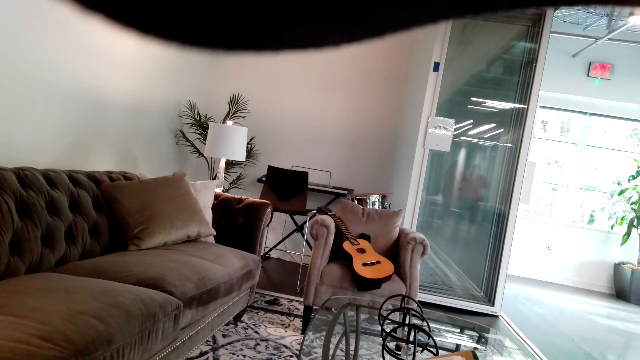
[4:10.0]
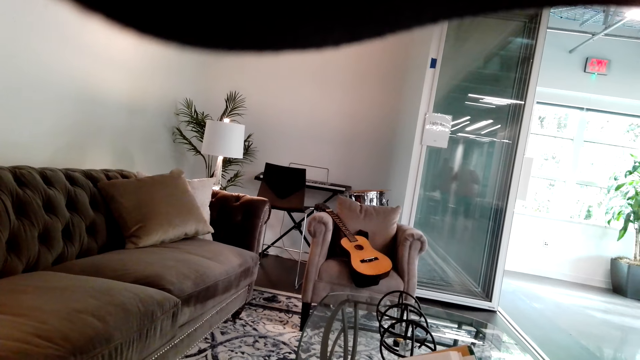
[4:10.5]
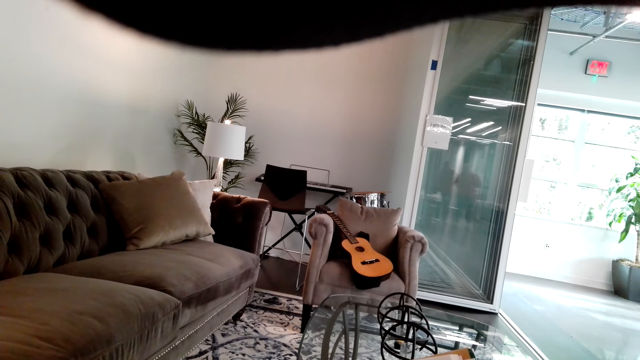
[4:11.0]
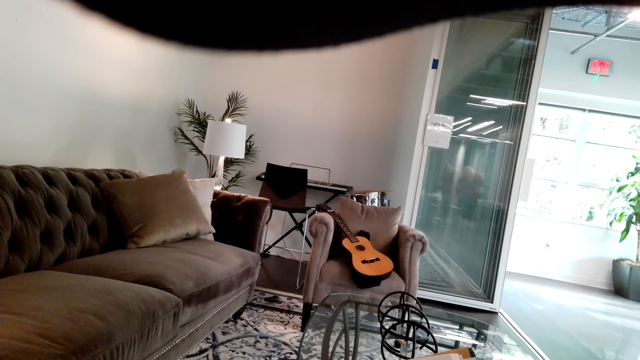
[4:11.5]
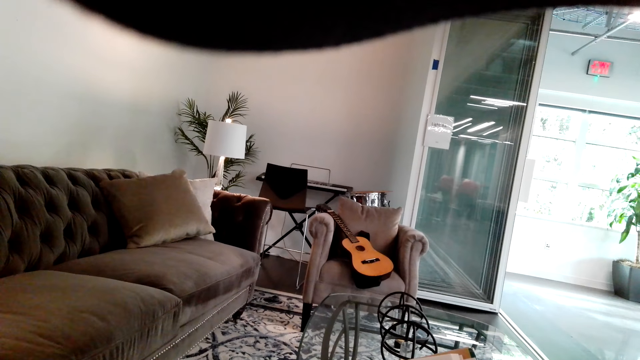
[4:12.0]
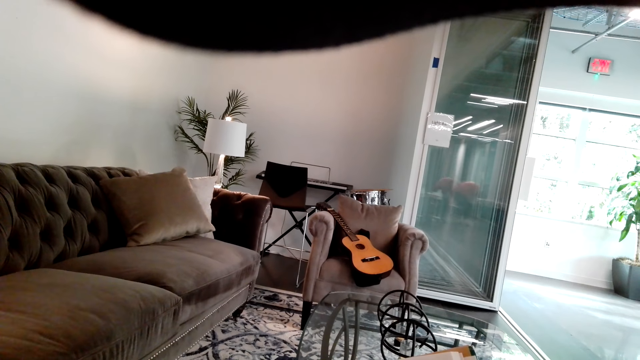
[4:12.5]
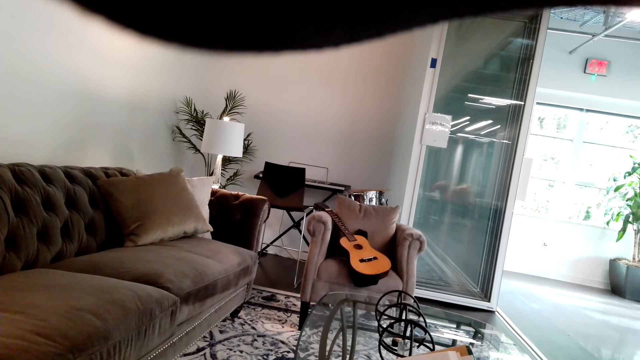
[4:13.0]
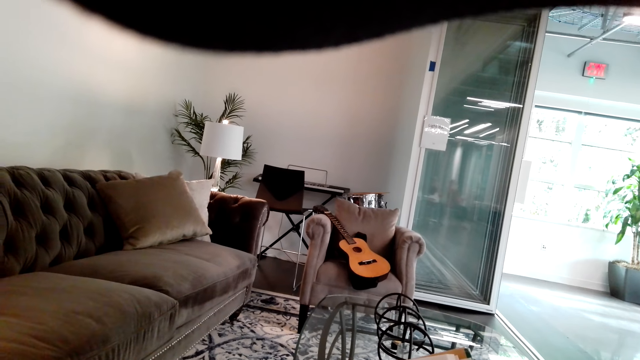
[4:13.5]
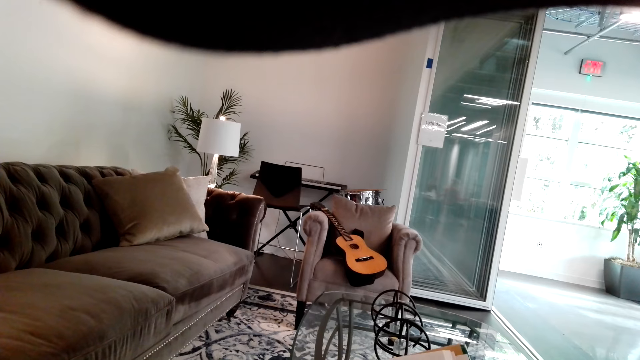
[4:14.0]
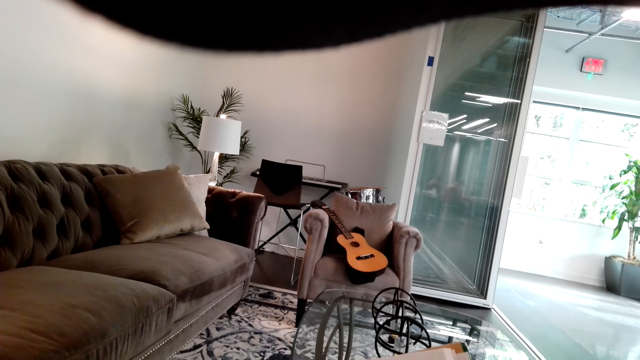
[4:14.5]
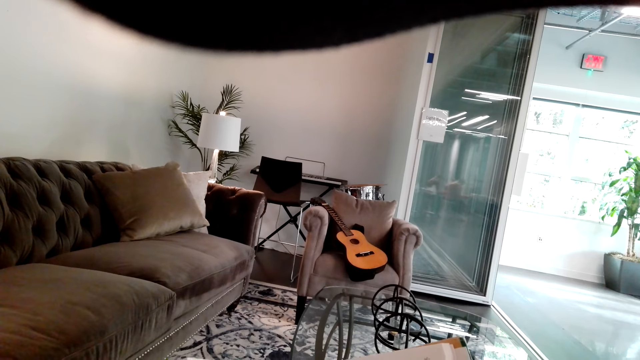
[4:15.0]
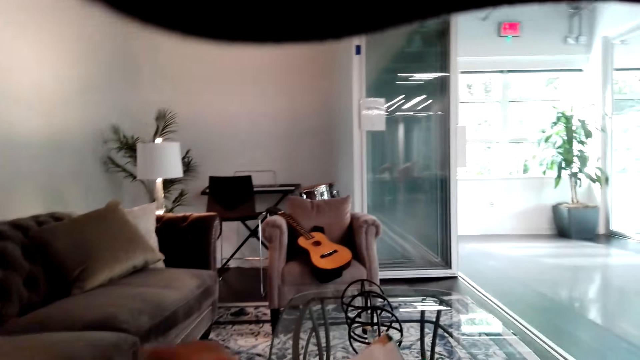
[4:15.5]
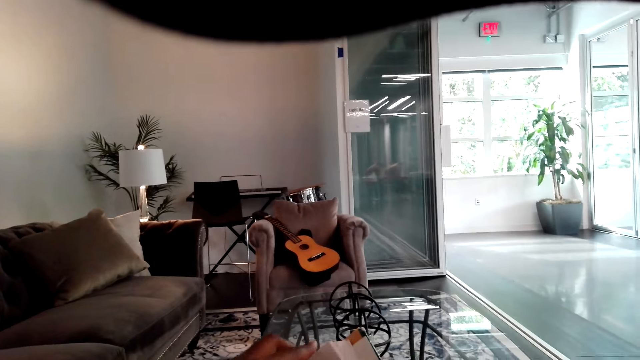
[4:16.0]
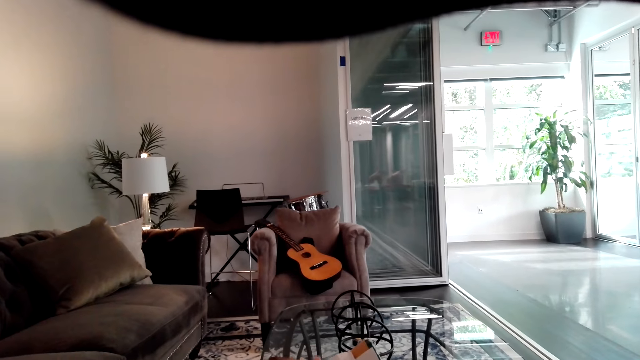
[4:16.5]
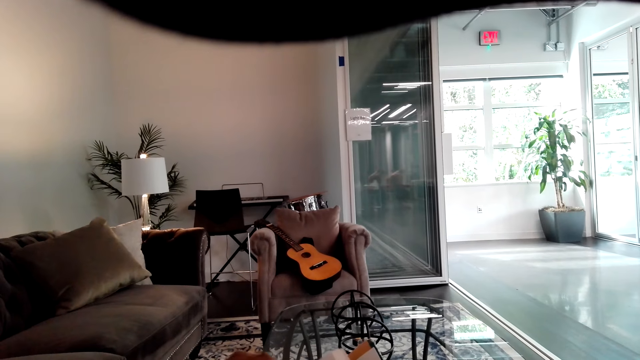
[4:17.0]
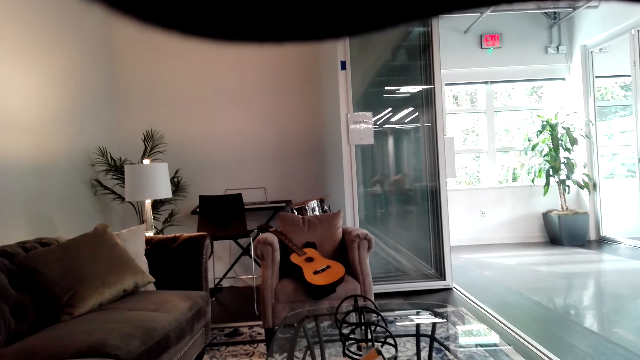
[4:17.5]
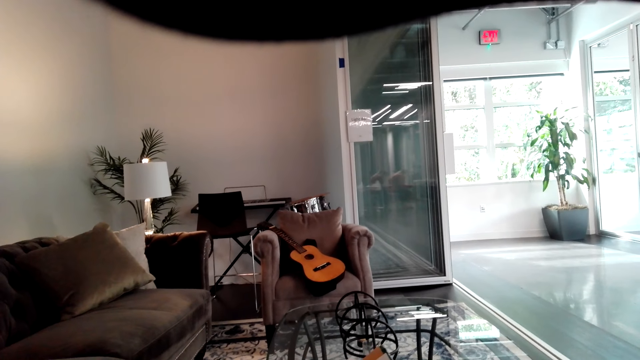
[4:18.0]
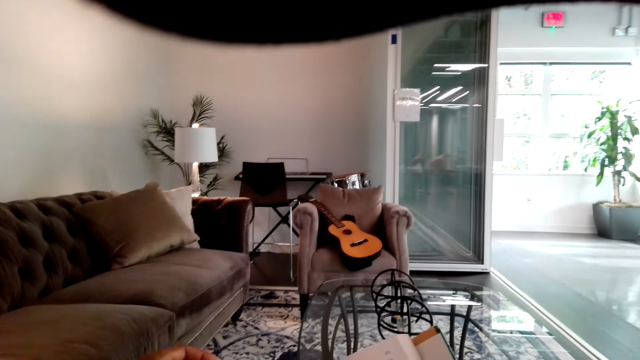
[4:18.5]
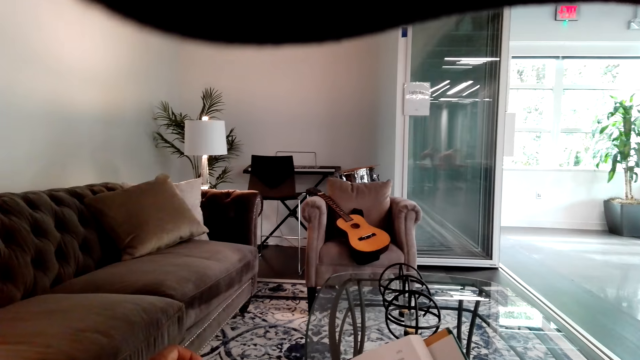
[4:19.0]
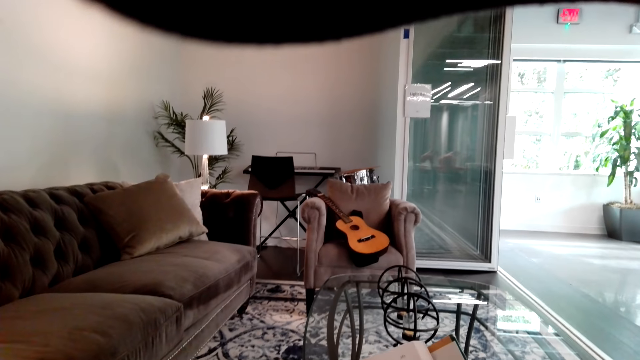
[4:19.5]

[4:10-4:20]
The camera wearer reads the book. They open the next page of the book.

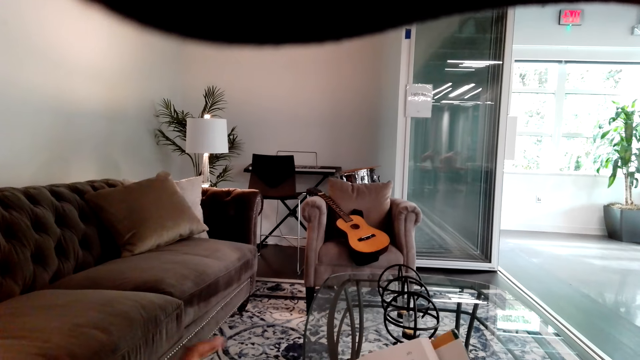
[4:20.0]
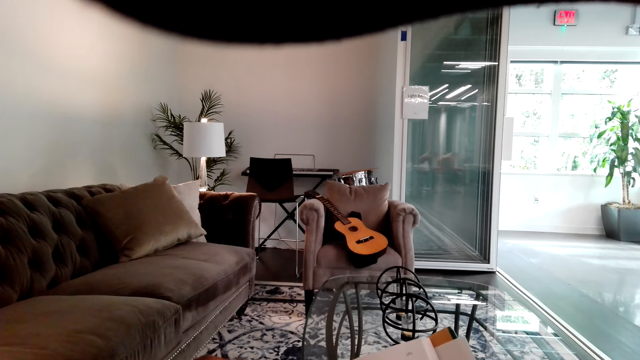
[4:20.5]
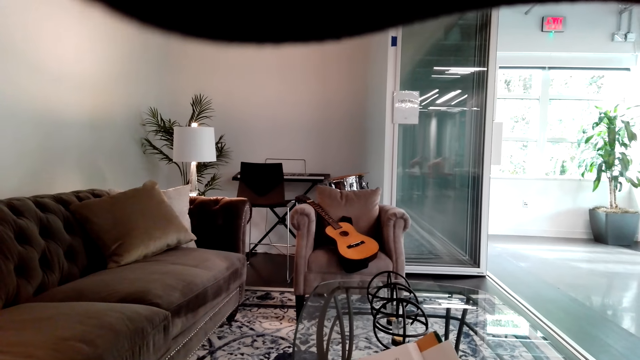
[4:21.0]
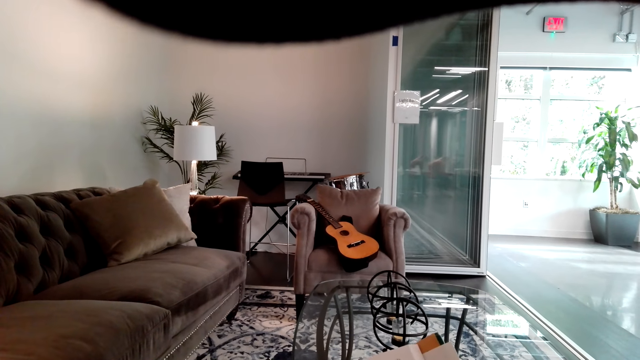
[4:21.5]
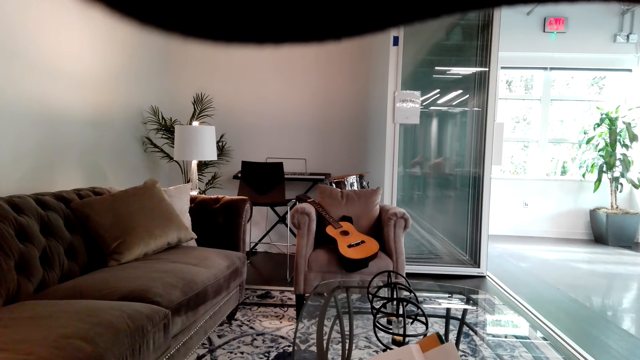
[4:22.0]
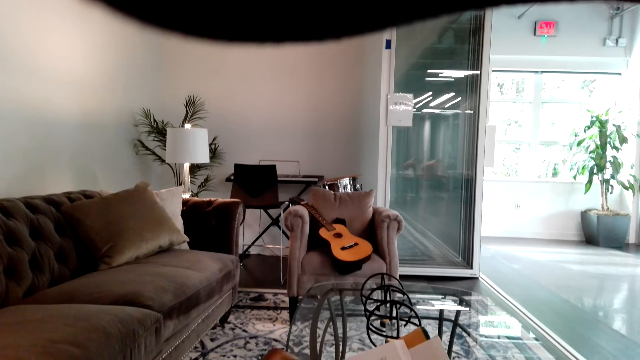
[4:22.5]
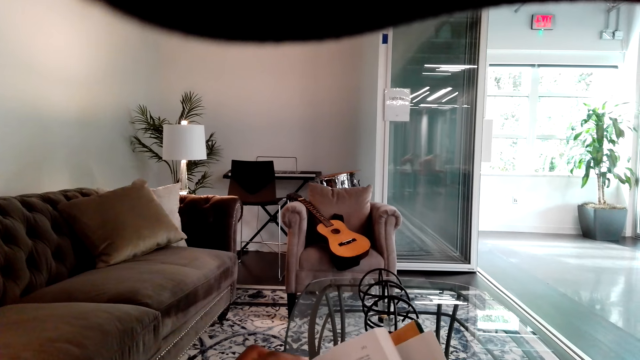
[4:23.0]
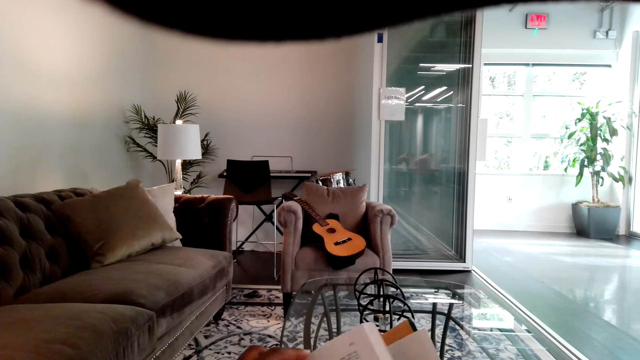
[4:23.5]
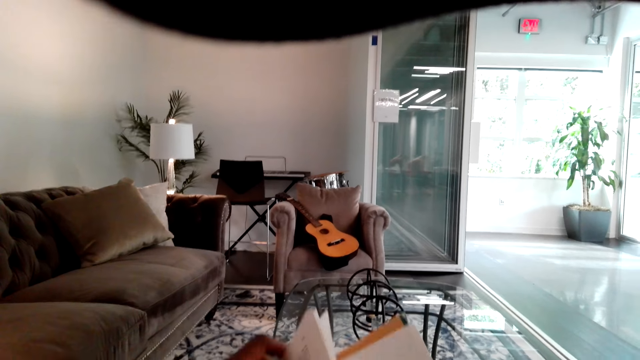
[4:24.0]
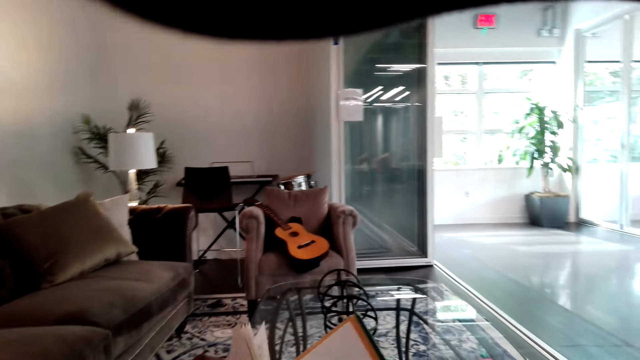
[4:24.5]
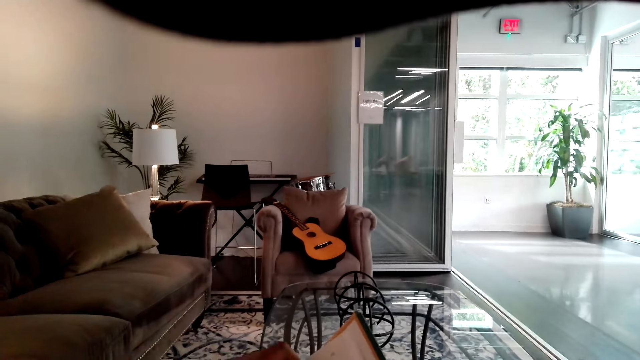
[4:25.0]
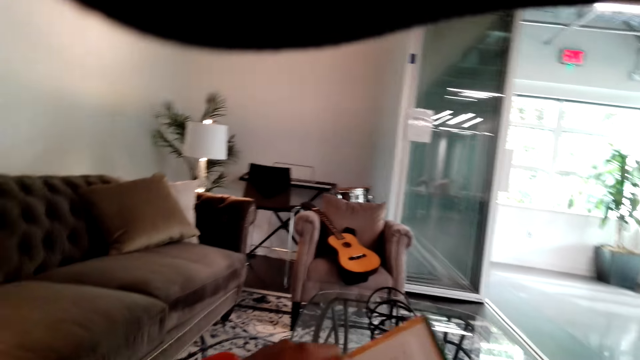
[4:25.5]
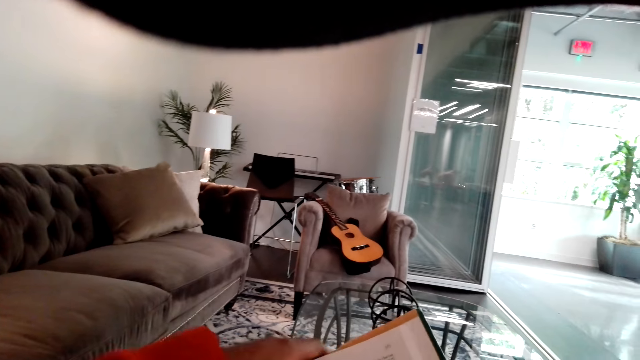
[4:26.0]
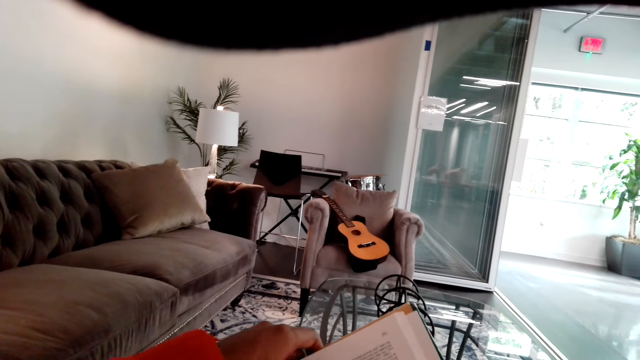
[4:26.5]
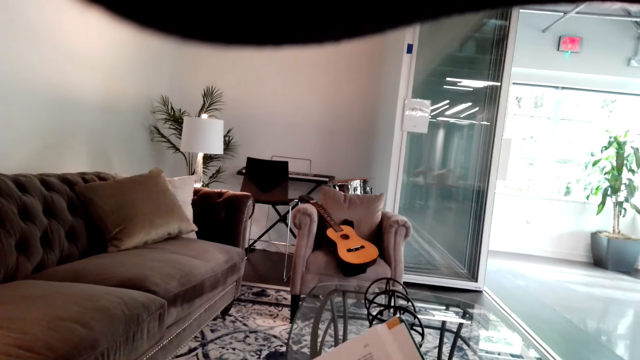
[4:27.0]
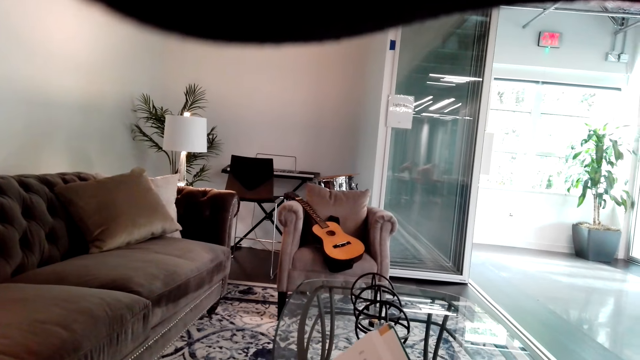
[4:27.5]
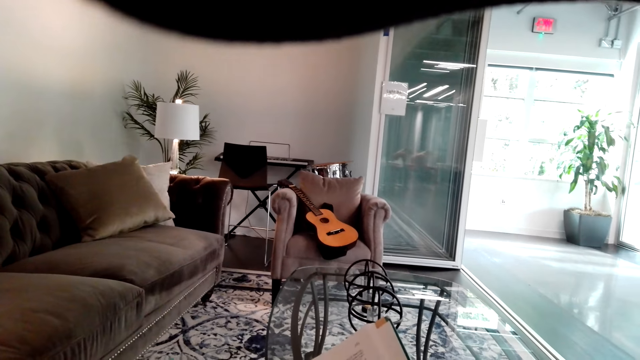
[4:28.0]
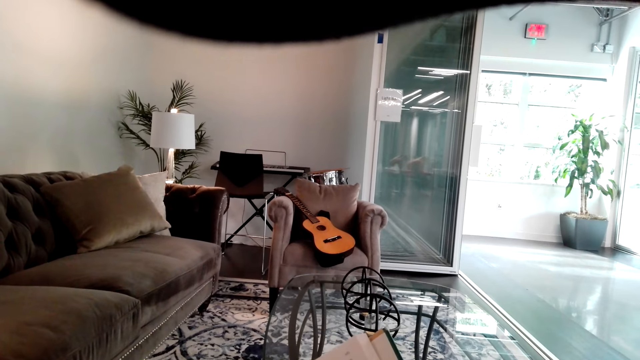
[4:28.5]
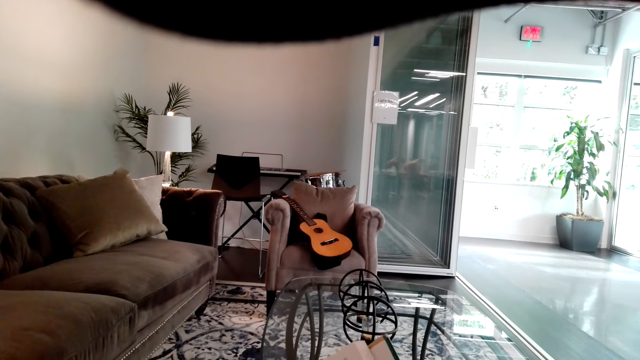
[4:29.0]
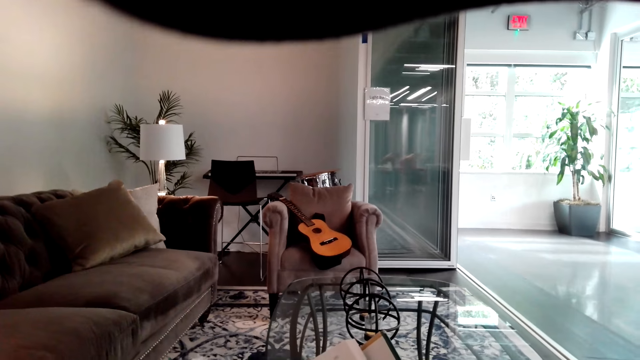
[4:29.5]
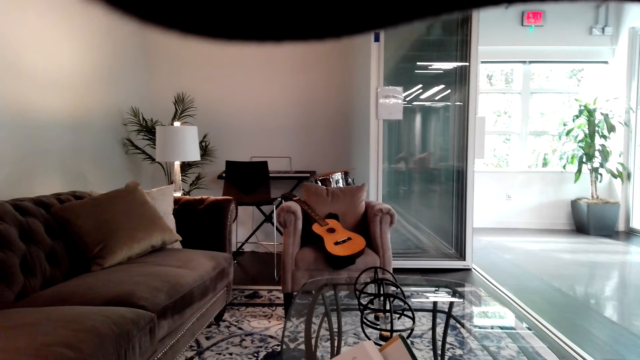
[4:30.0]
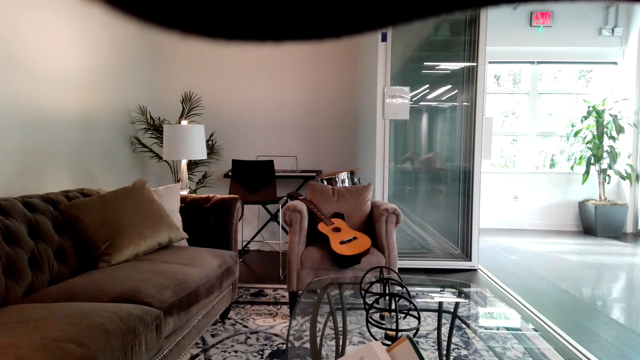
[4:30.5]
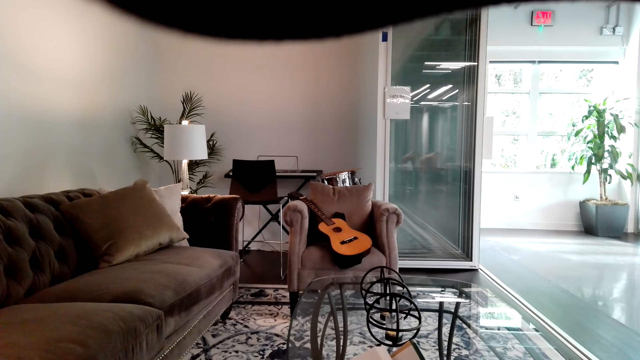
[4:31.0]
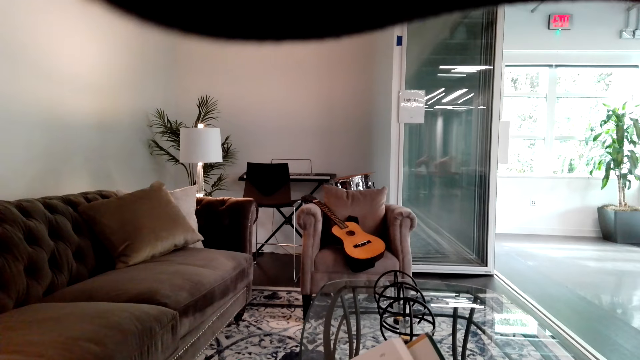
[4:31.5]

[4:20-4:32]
The camera wearer reads the book. They open the next page of the book.
